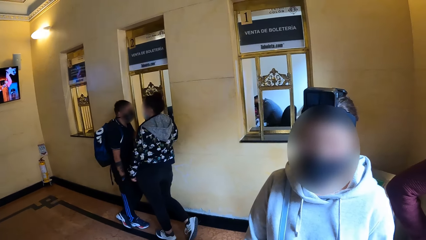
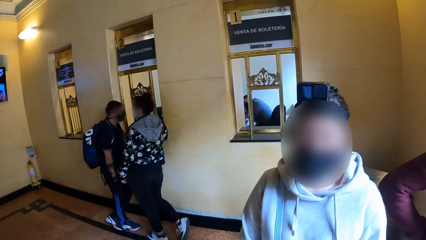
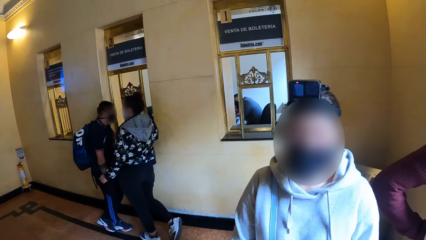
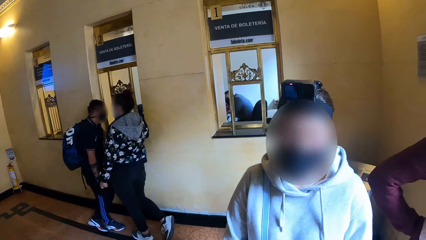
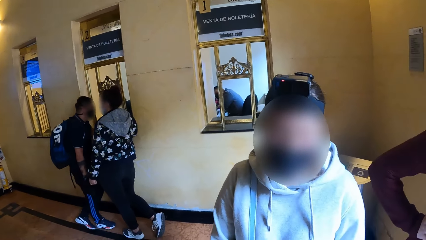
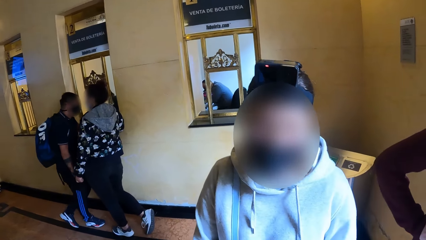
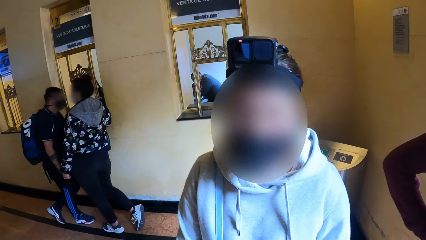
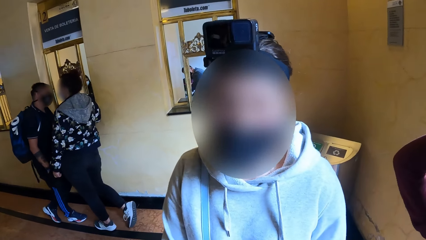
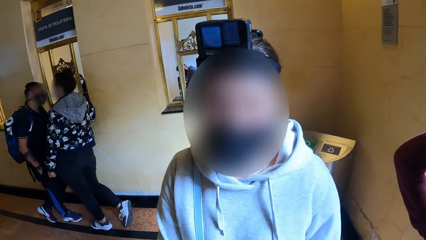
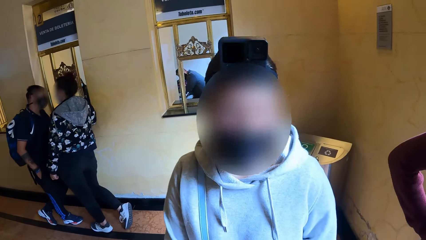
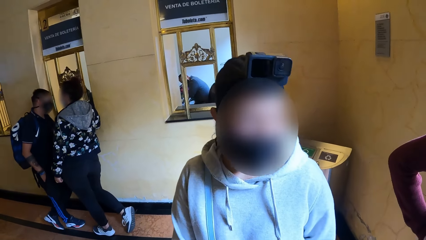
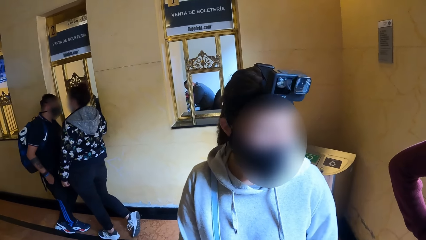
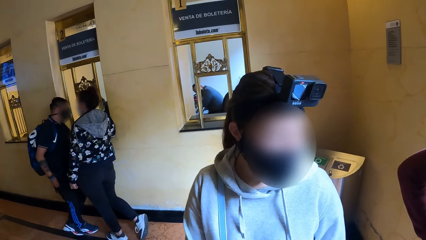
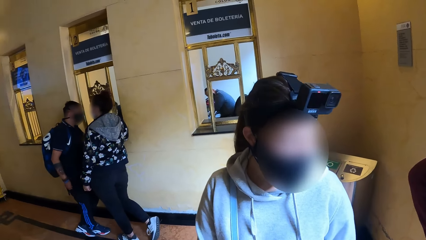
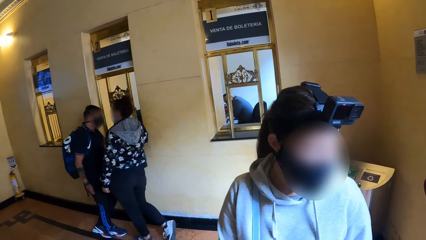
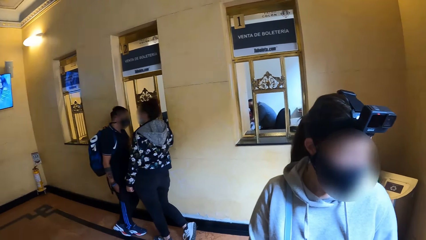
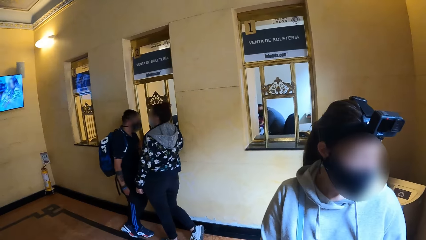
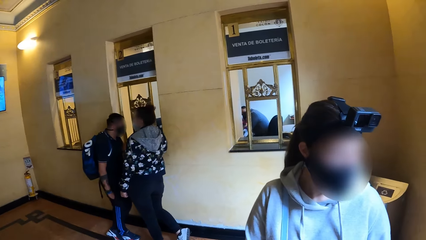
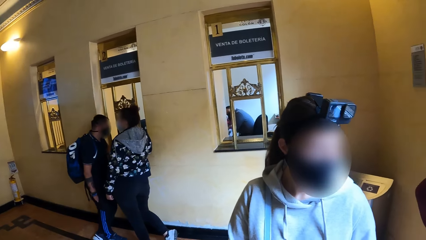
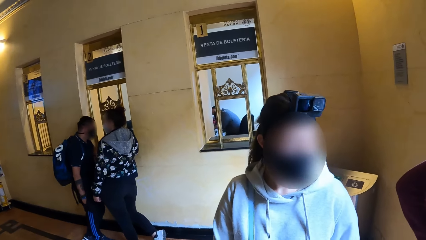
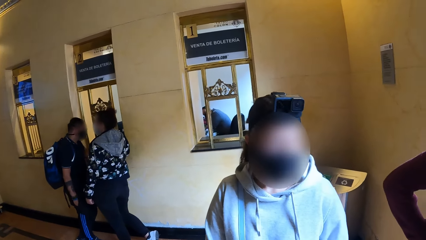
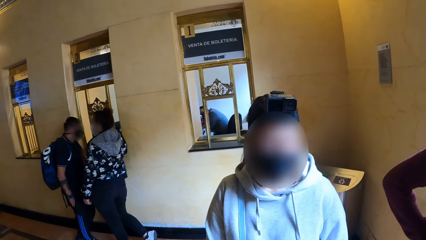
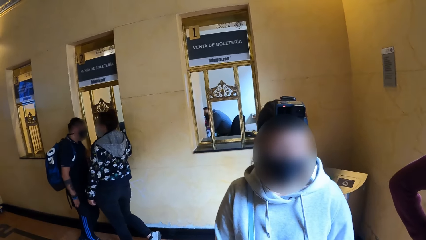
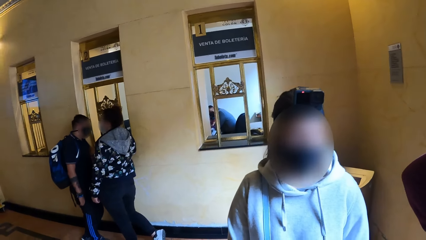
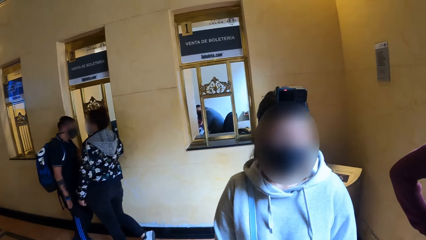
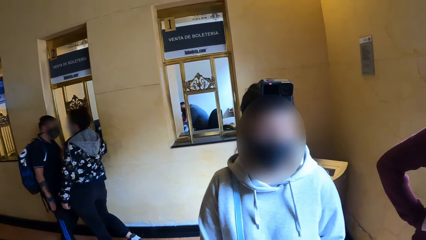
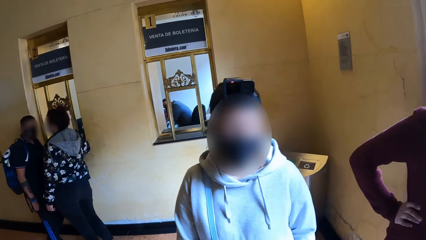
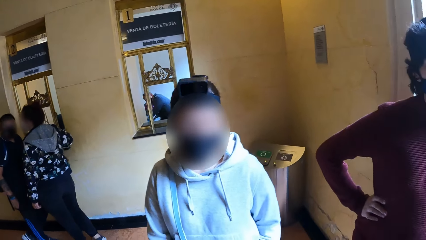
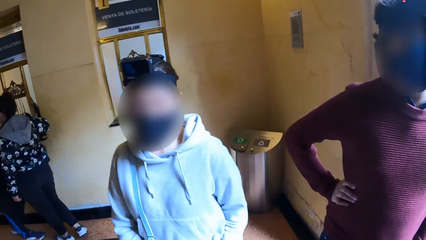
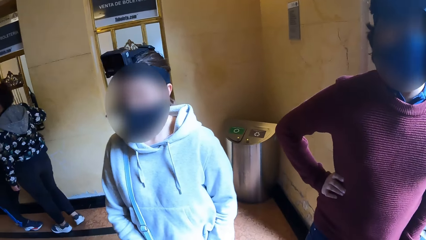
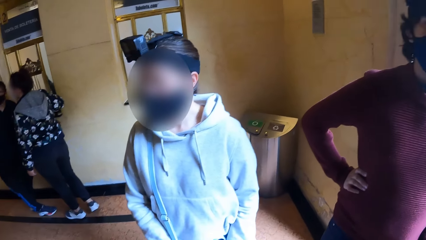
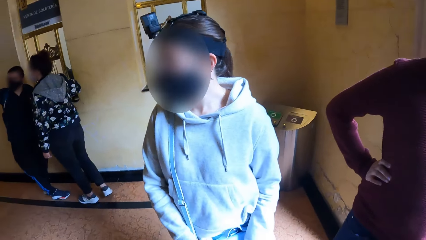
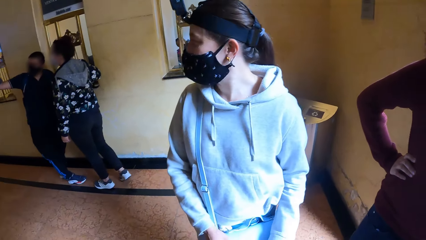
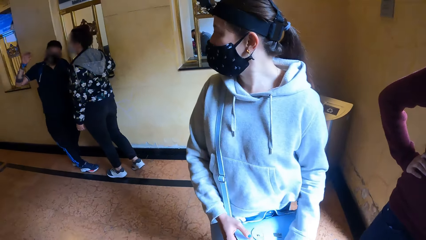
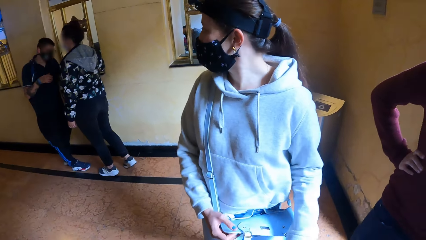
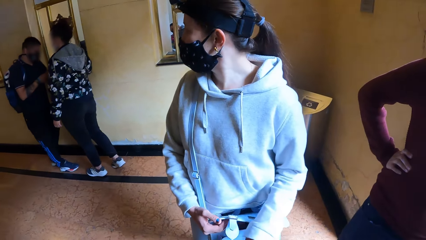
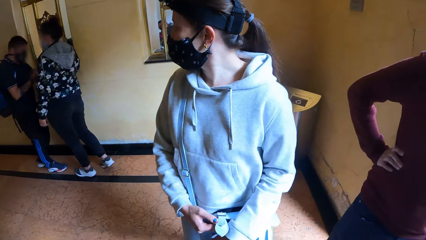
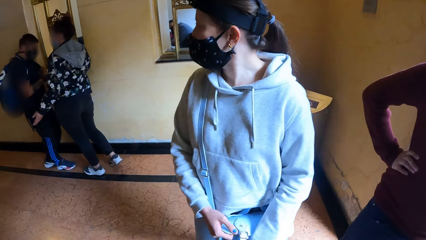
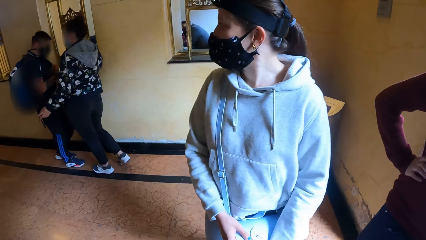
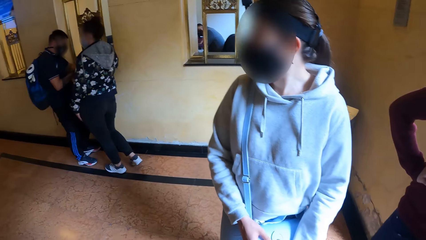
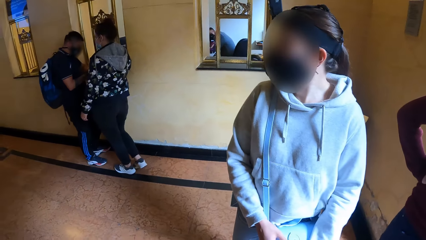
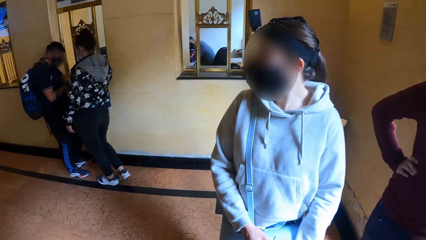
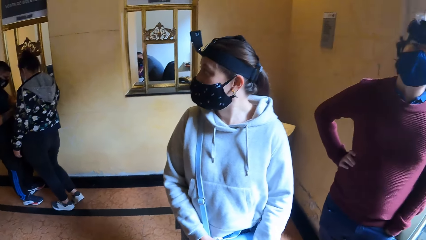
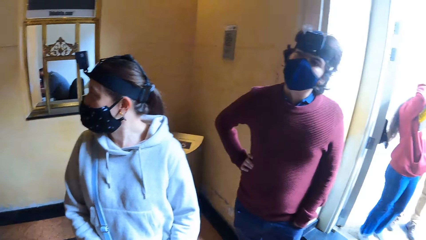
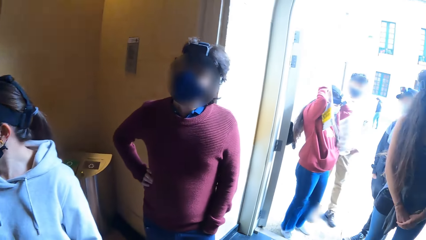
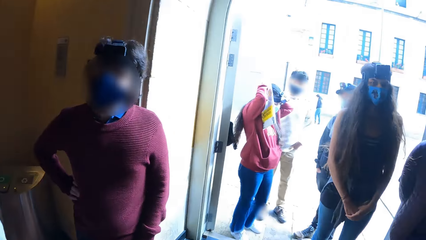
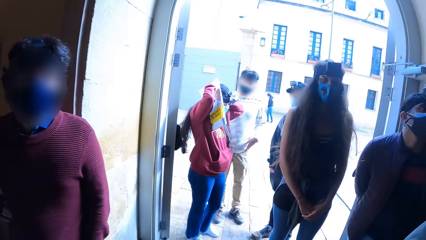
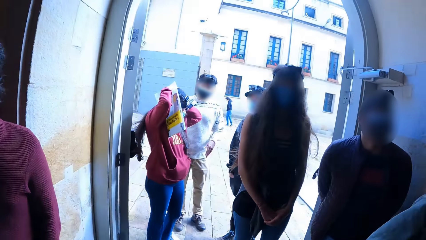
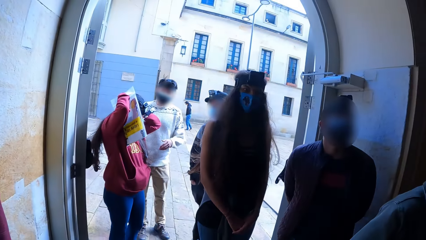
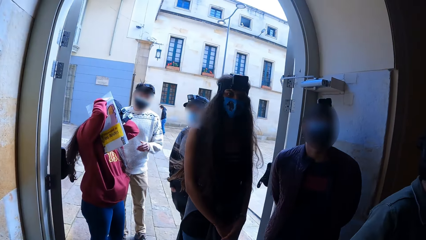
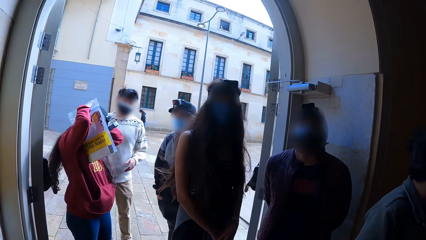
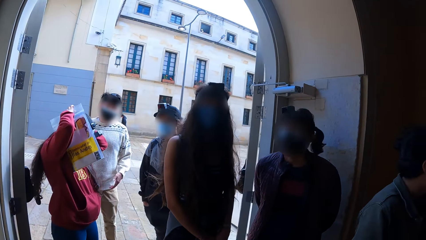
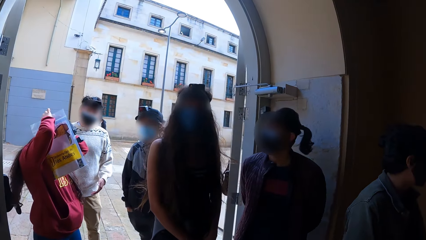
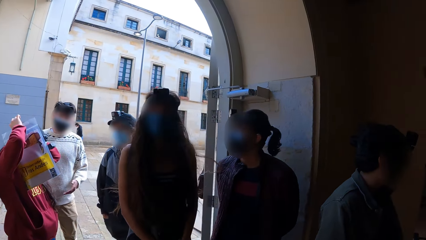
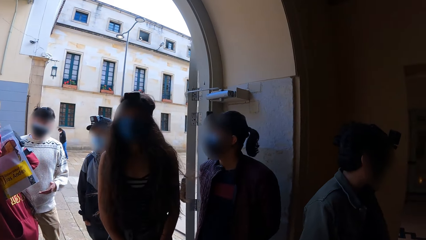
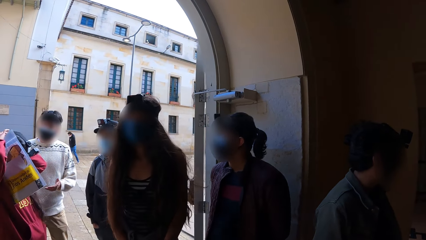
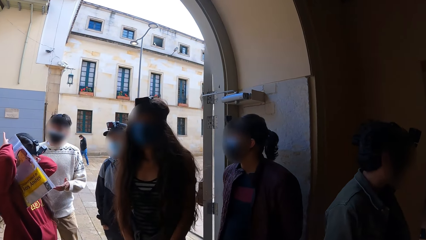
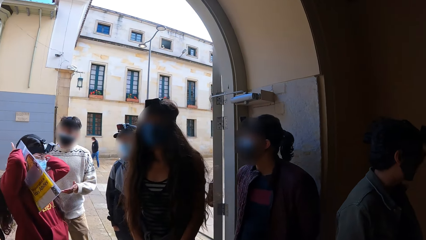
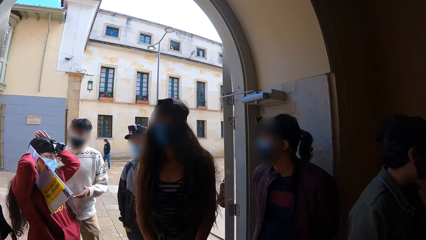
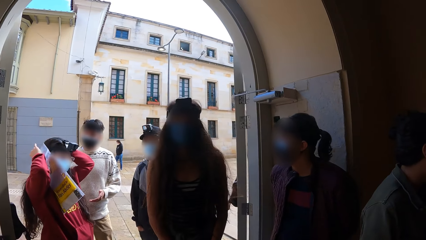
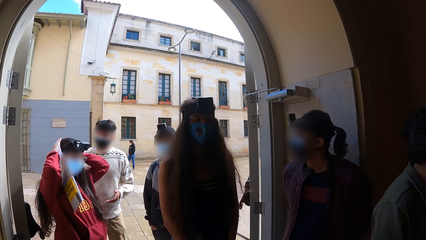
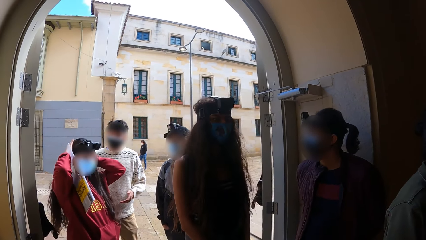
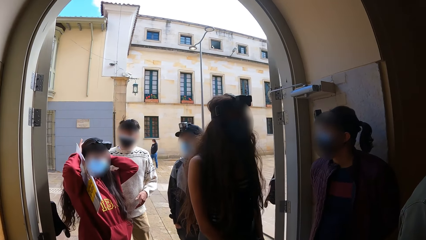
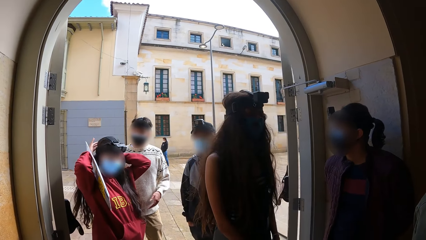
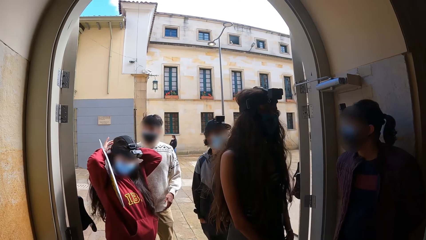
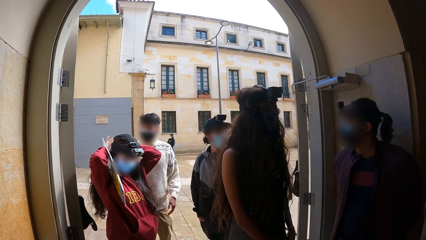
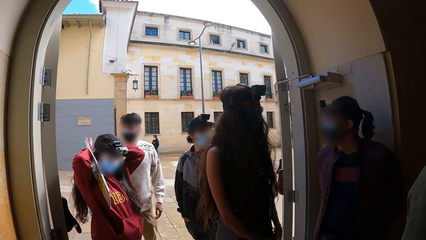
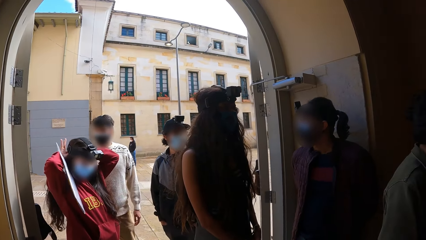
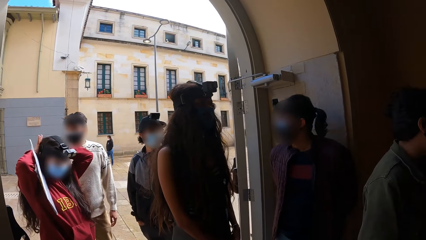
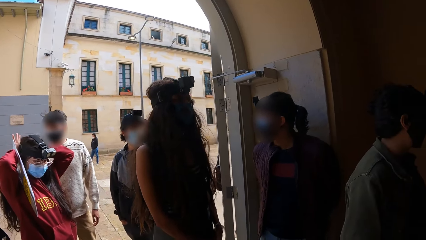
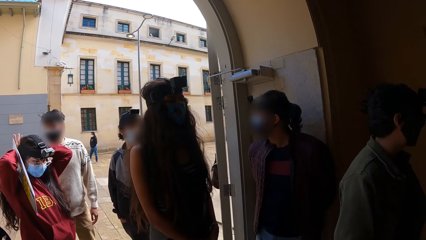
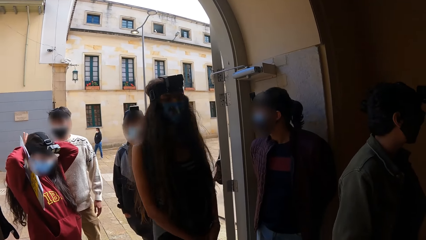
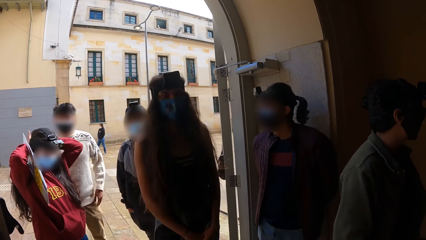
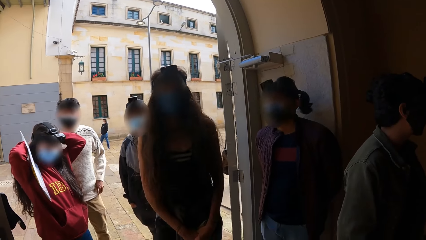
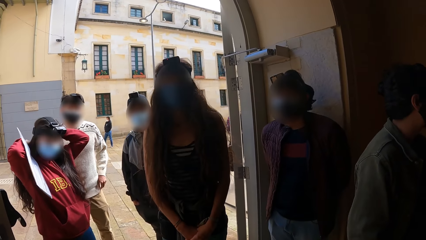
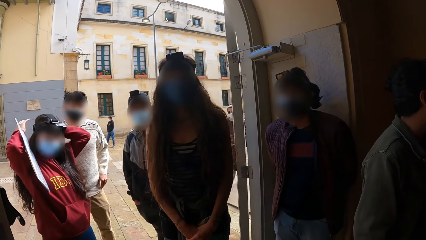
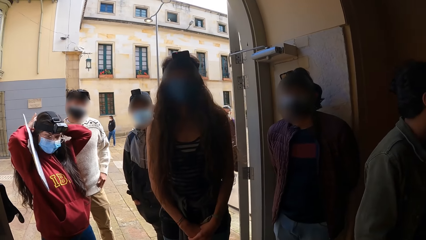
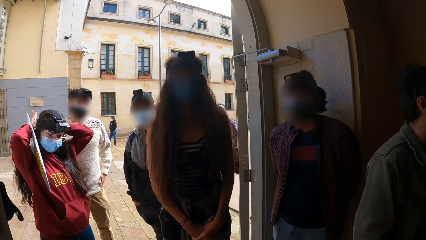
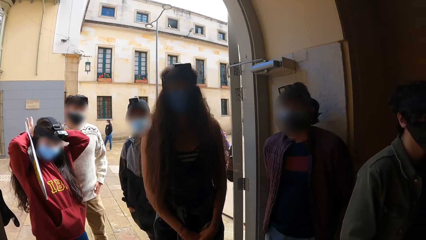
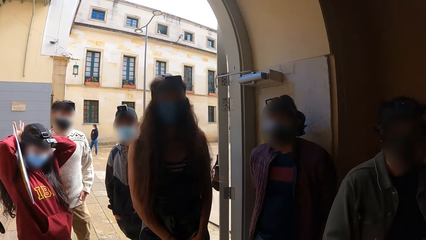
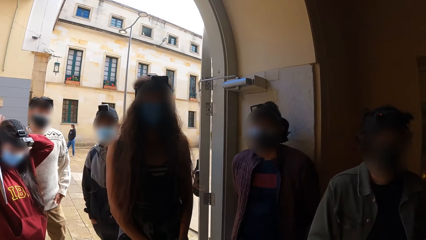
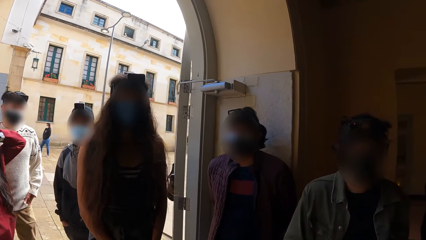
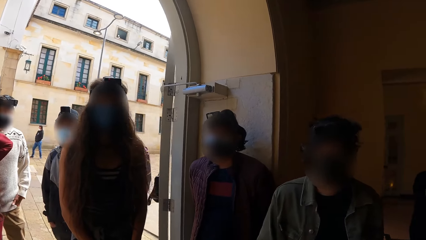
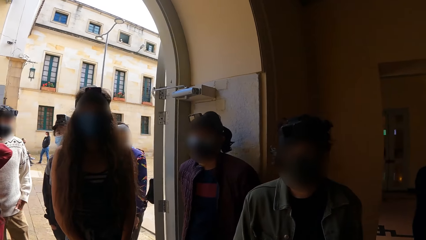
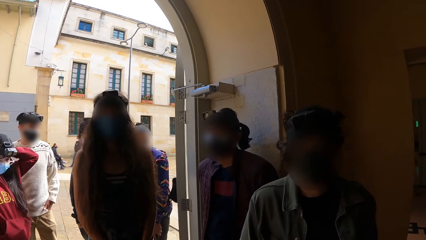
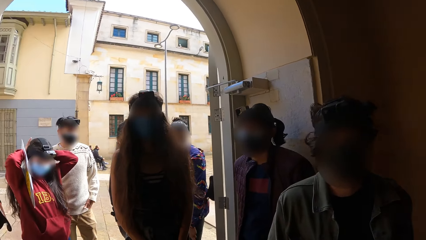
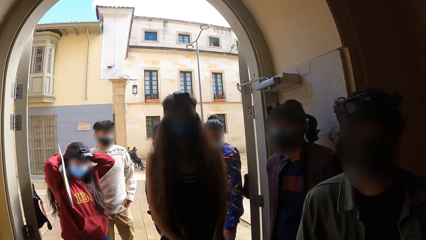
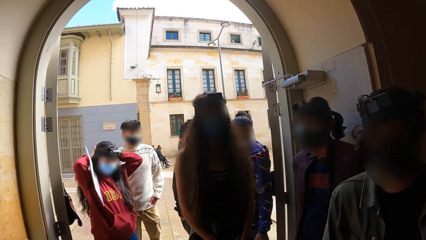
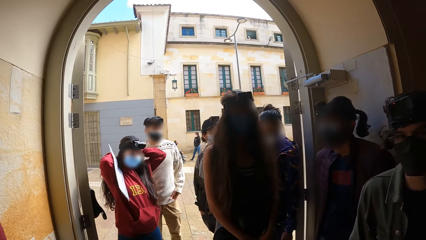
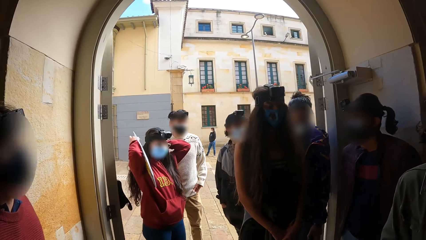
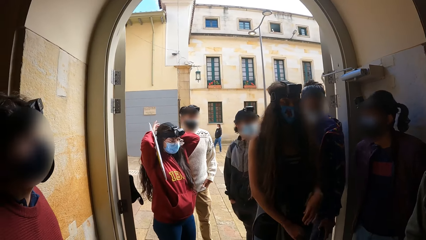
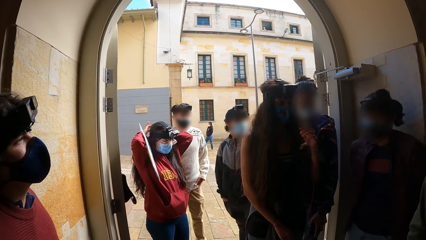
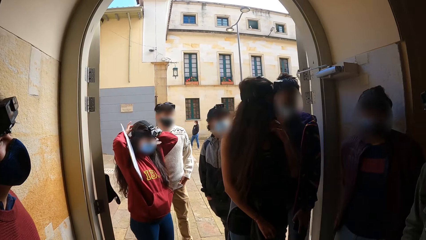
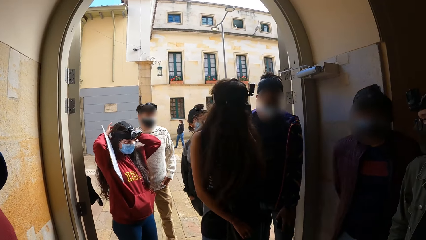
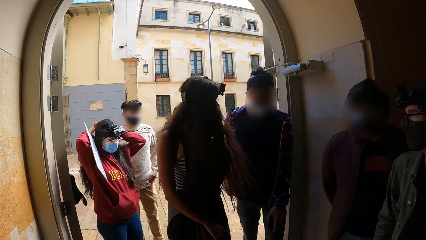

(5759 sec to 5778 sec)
The camera wearer looks around. The man converses with the woman and the other man.
